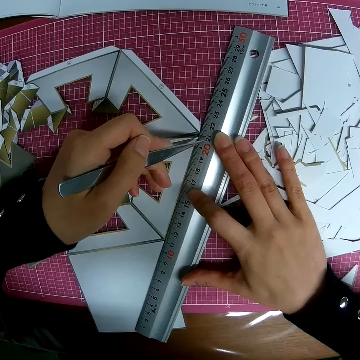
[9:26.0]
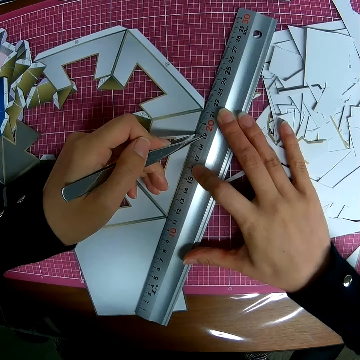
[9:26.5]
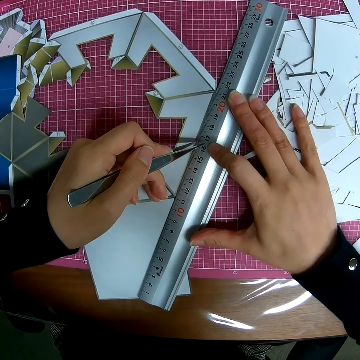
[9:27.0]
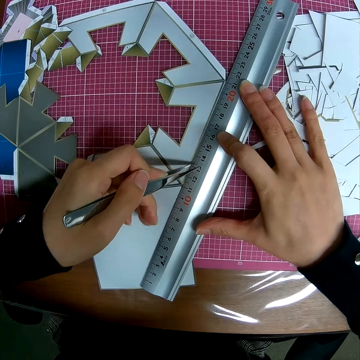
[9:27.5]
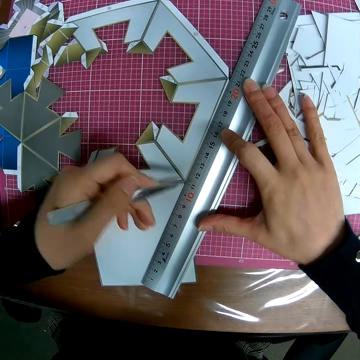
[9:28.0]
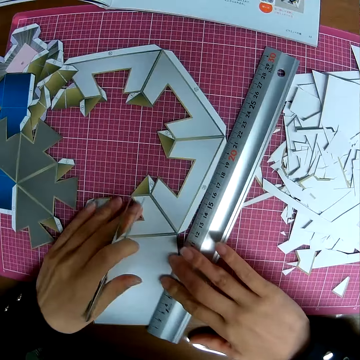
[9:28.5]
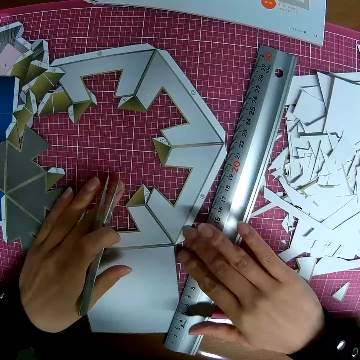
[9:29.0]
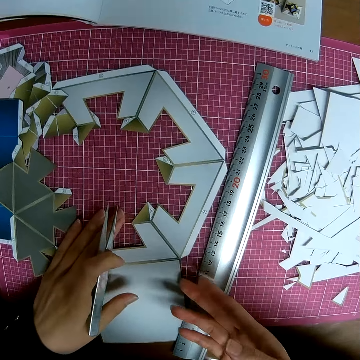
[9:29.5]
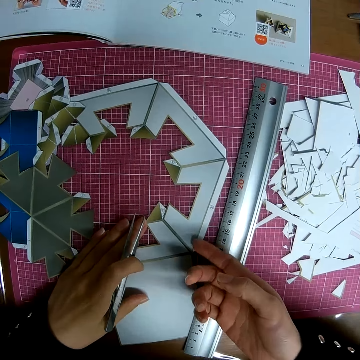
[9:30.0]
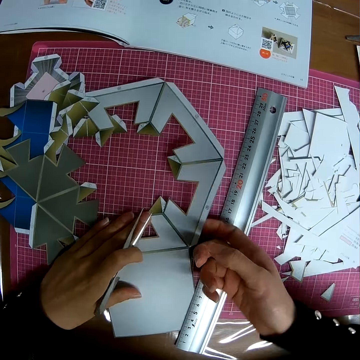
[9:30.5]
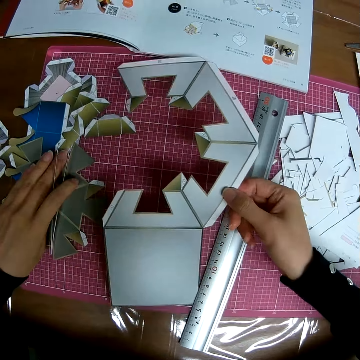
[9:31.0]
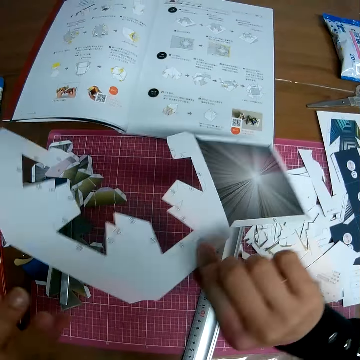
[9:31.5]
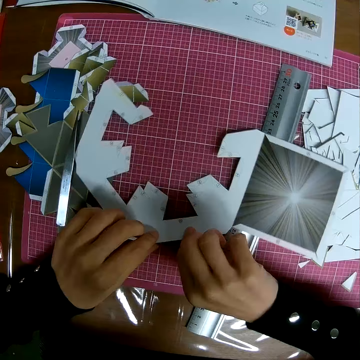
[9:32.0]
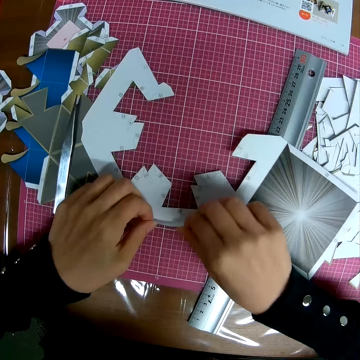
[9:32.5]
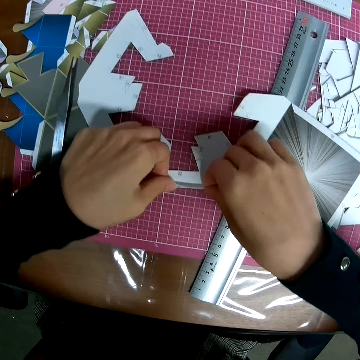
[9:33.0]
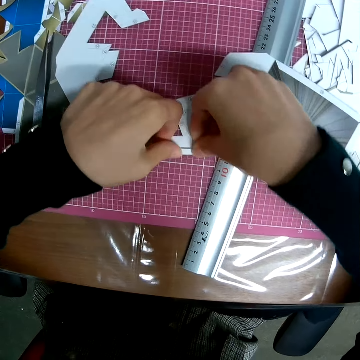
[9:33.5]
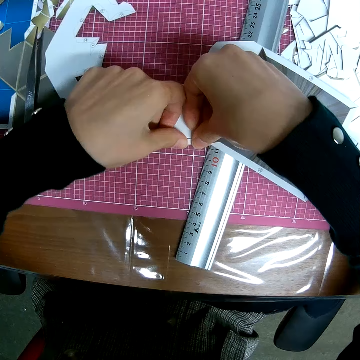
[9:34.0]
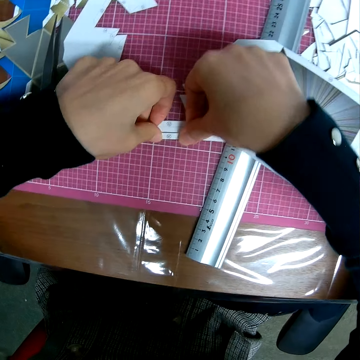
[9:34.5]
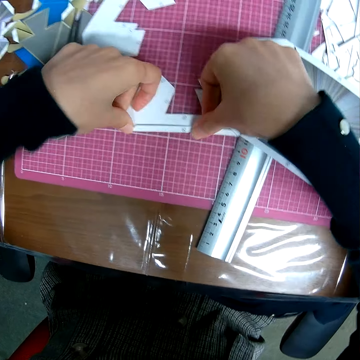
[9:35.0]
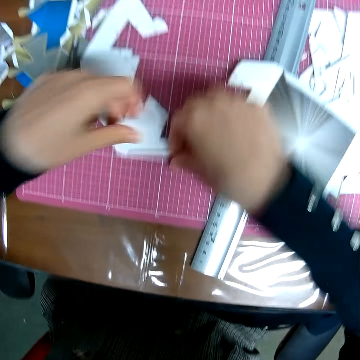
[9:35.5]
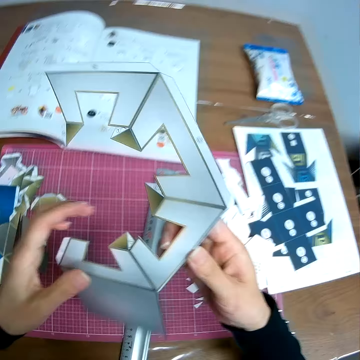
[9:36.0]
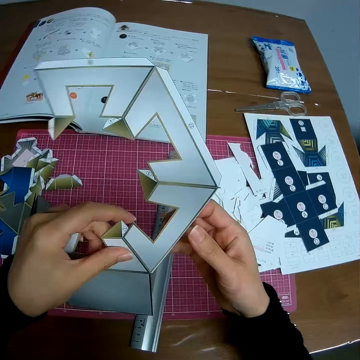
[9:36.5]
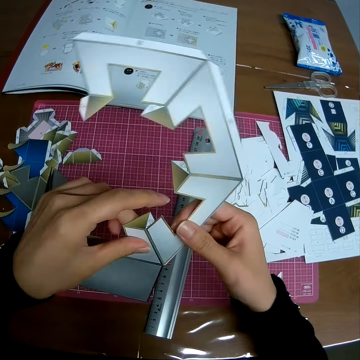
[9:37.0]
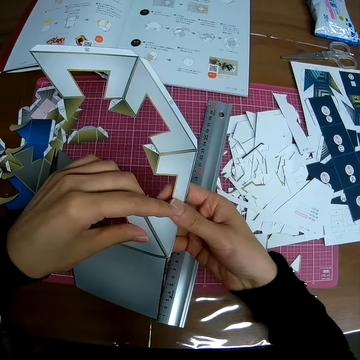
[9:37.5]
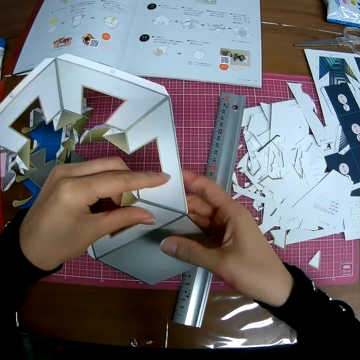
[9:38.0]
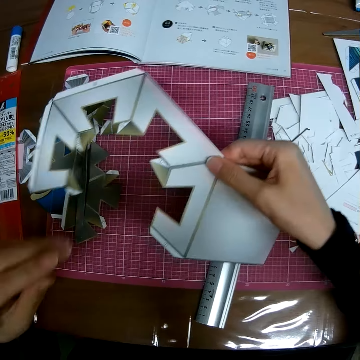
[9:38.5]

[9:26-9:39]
The camera wearer cuts the paper model. They drop the picker on the self healing cutting mat and adjust the craft sheet on the self healing cutting mat. They flip the paper model. They fold the paper model. They flip the paper model.

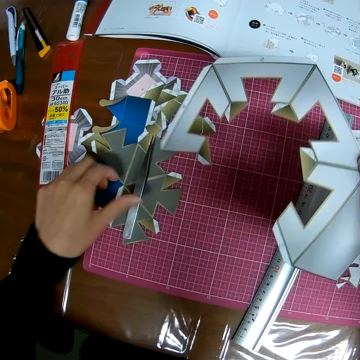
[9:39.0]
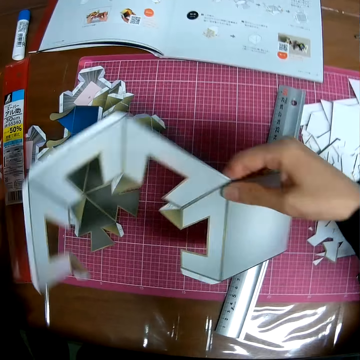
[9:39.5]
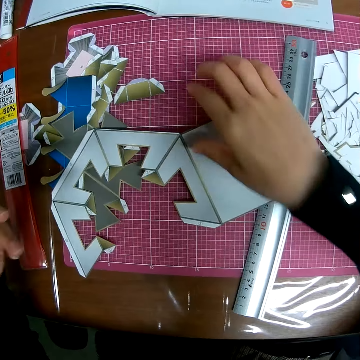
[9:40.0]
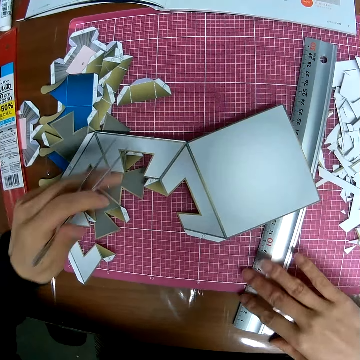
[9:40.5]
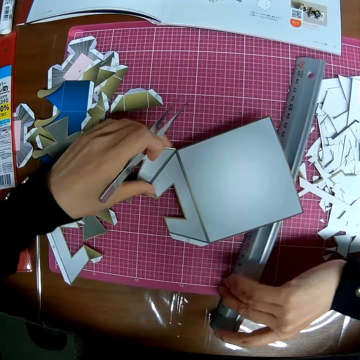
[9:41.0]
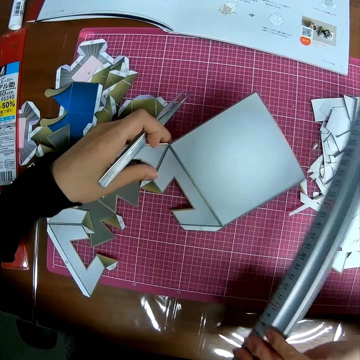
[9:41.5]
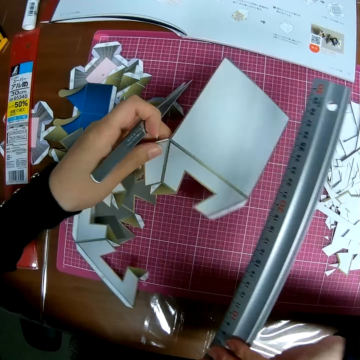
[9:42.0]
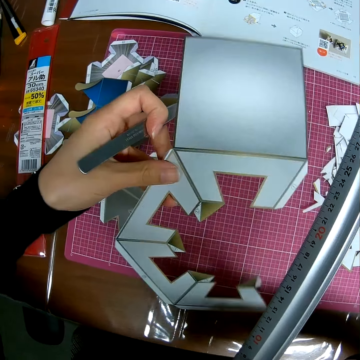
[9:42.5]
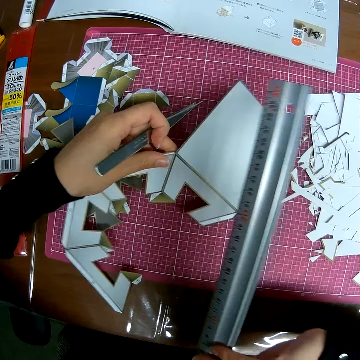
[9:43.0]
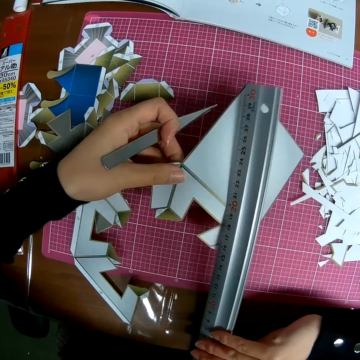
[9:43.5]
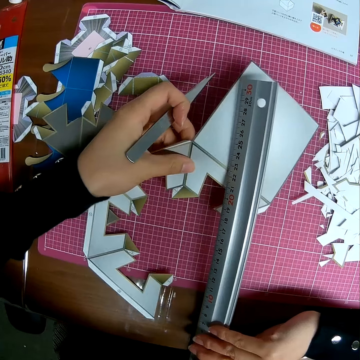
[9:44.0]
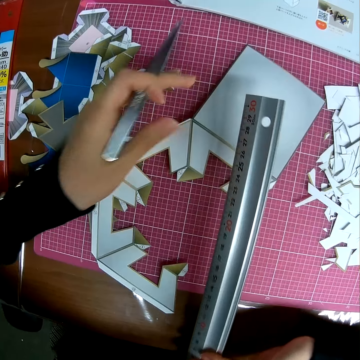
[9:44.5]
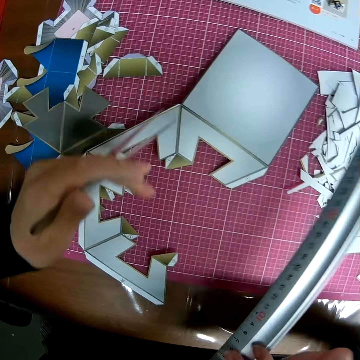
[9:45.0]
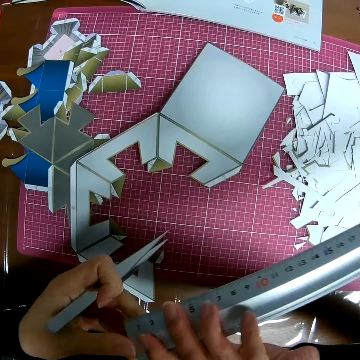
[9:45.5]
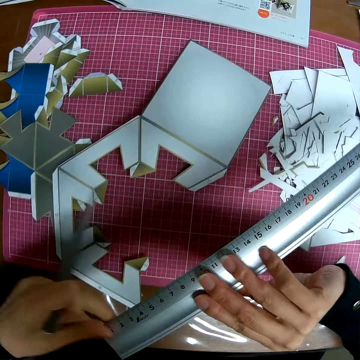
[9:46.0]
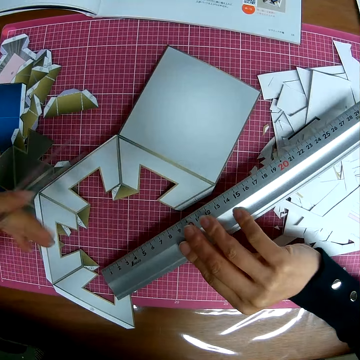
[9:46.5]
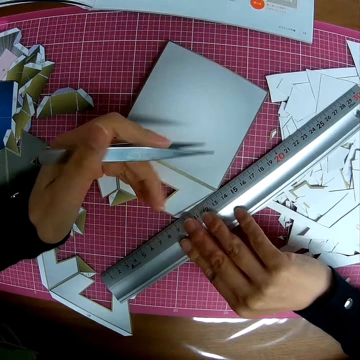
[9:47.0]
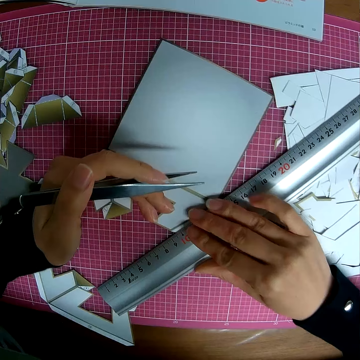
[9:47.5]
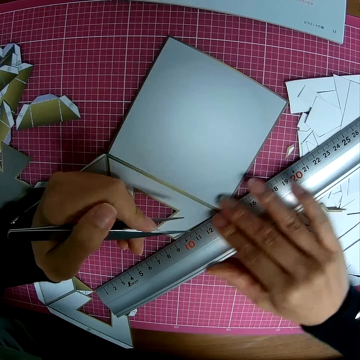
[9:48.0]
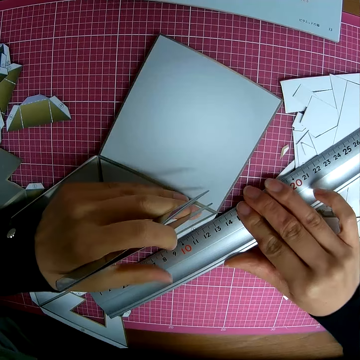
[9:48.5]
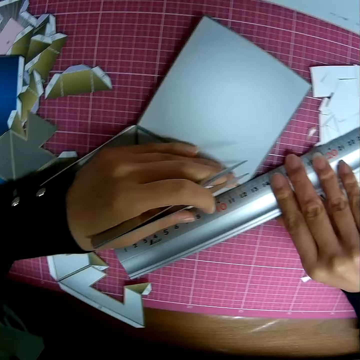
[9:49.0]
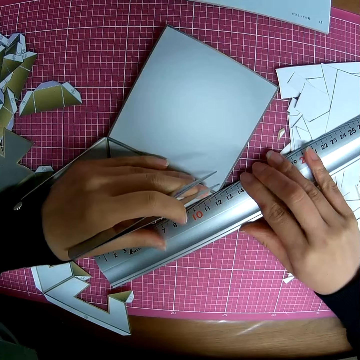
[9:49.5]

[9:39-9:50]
The camera wearer picks up the picker on the self healing cutting mat. They pick up the ruler on the self healing cutting mat. They put the paper model on the table. They place the ruler on the craft sheet.

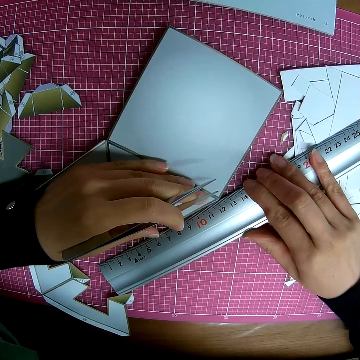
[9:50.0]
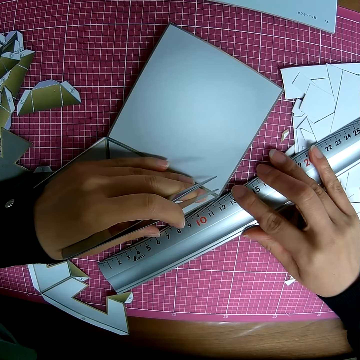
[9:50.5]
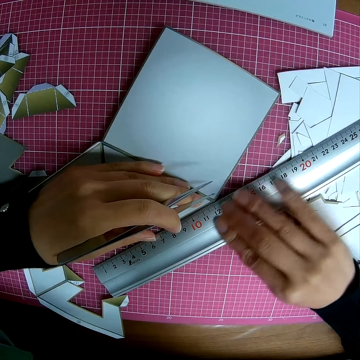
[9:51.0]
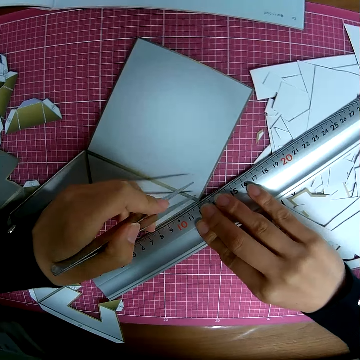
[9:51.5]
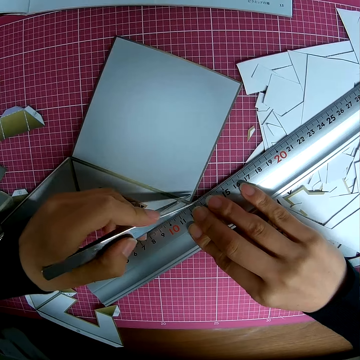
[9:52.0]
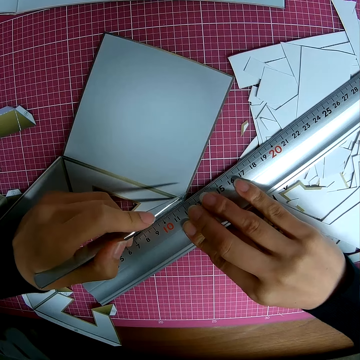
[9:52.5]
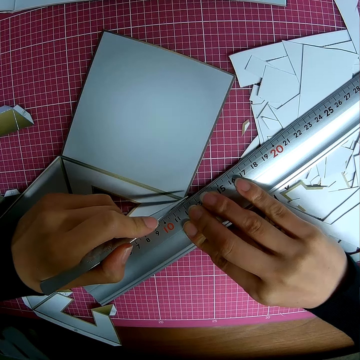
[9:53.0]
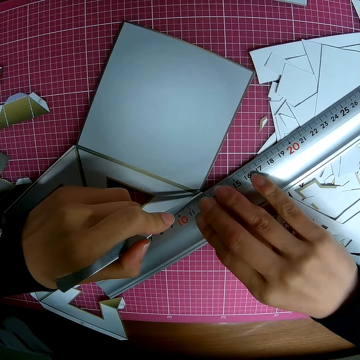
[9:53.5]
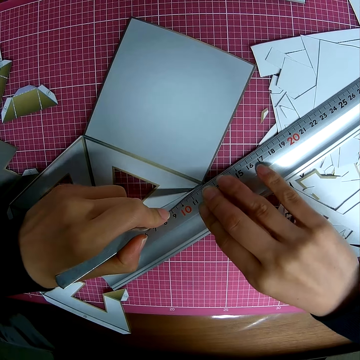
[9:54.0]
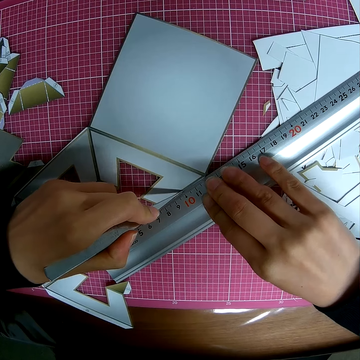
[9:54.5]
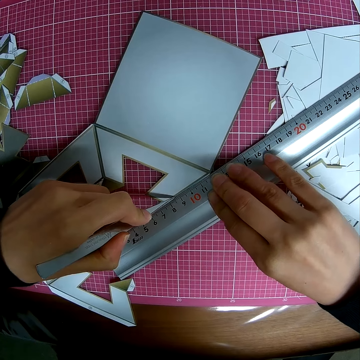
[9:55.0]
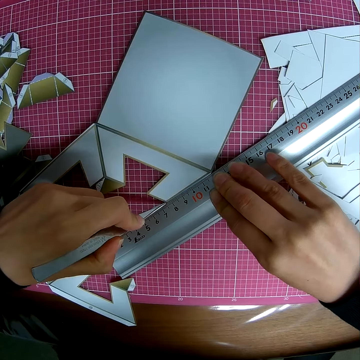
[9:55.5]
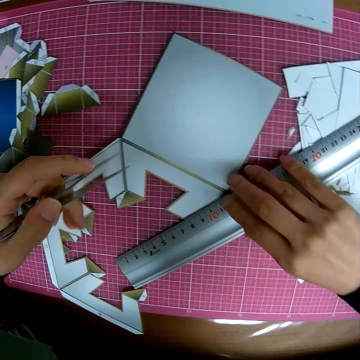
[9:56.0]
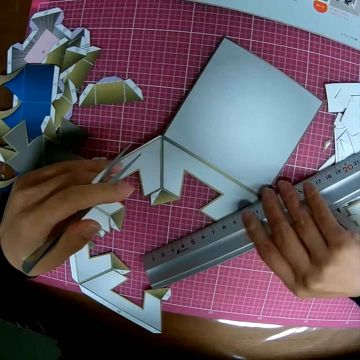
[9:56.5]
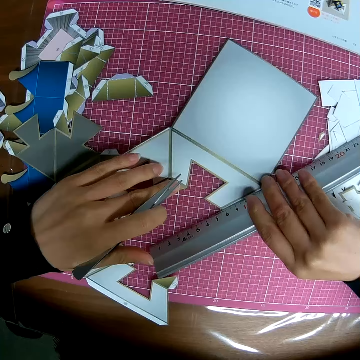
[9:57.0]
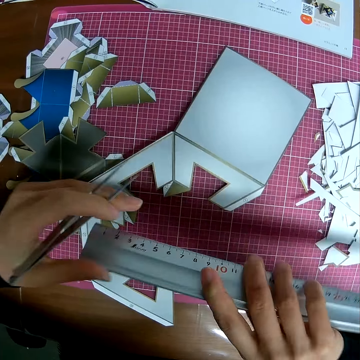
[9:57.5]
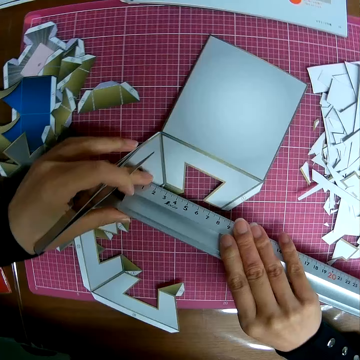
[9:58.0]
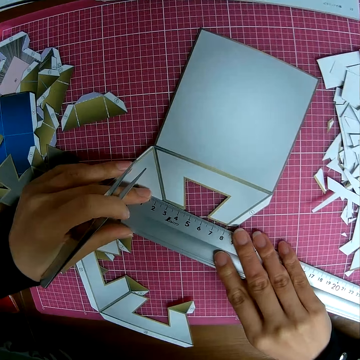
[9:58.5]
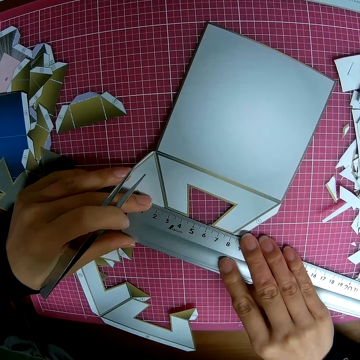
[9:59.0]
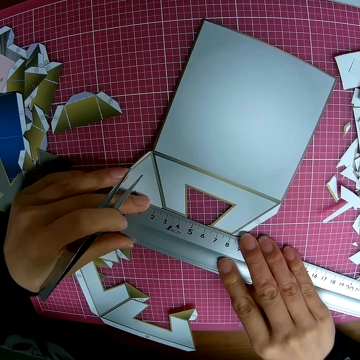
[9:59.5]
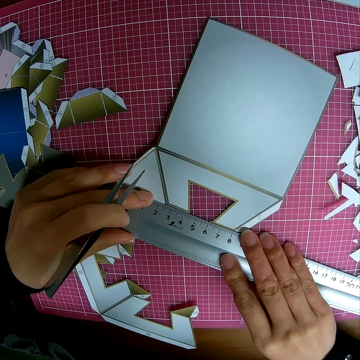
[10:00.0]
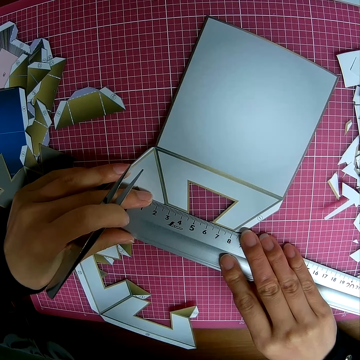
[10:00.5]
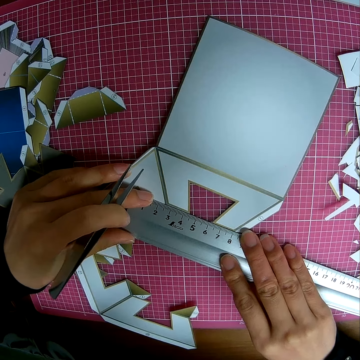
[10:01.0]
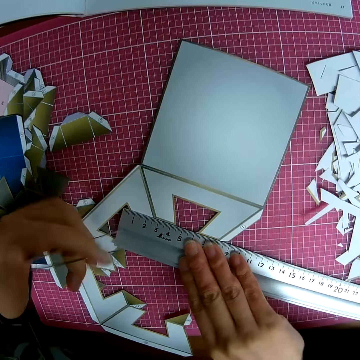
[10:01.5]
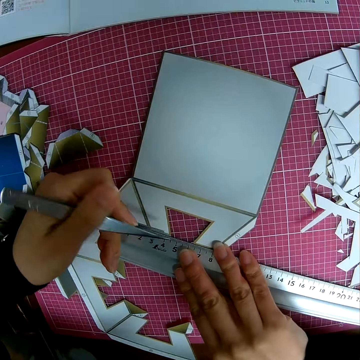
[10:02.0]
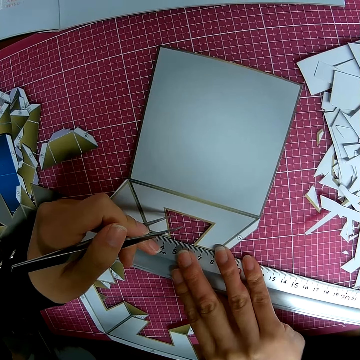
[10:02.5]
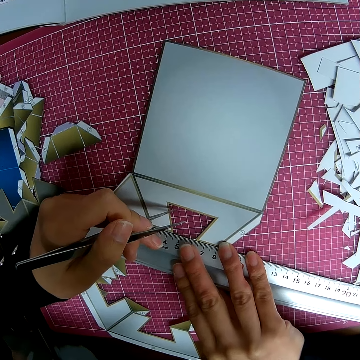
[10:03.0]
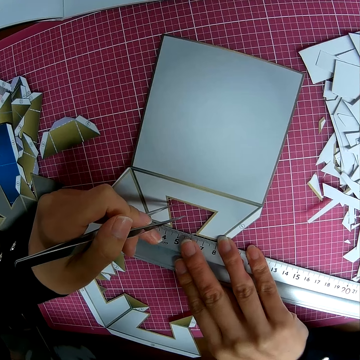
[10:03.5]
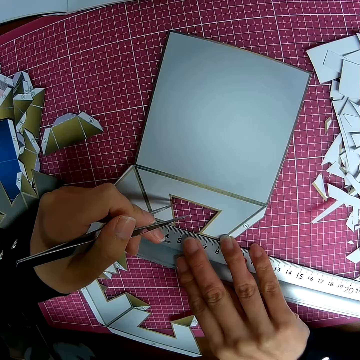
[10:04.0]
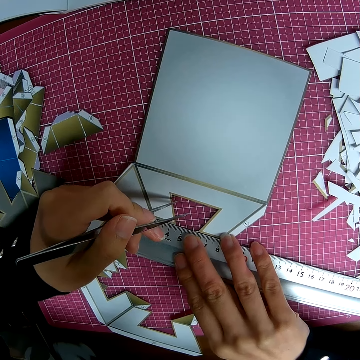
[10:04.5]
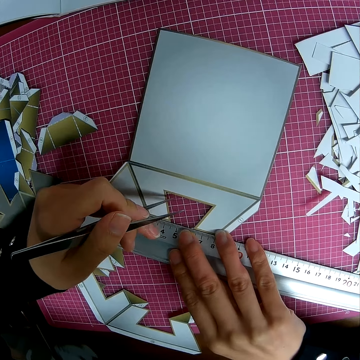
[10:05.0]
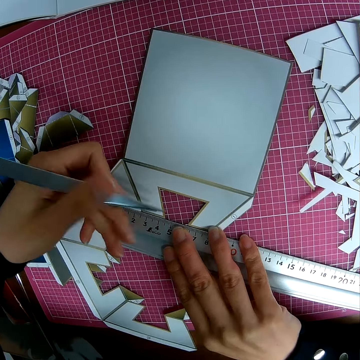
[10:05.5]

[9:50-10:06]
The camera wearer measures the paper model. He marks the craft sheet with the picker in his hand. He cuts the paper model. He measures the paper model.
